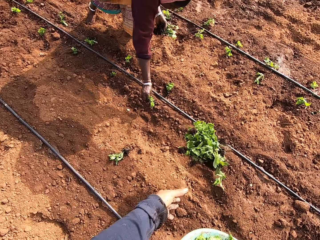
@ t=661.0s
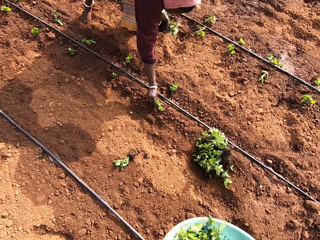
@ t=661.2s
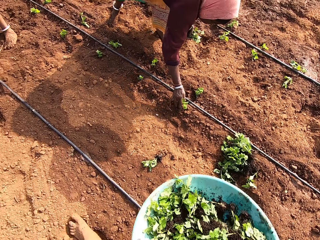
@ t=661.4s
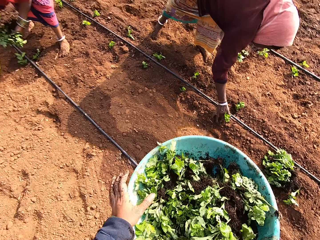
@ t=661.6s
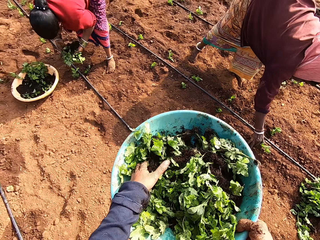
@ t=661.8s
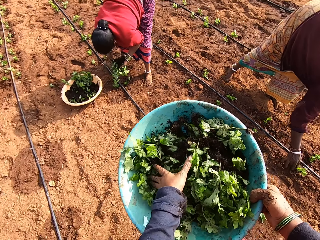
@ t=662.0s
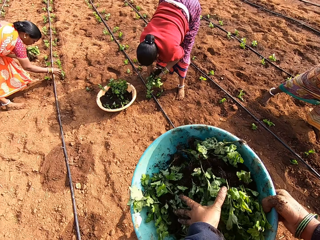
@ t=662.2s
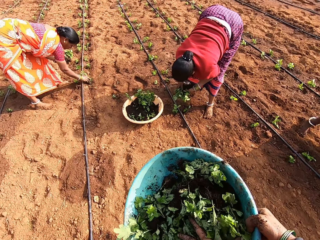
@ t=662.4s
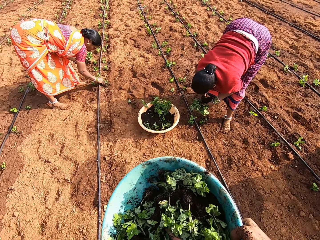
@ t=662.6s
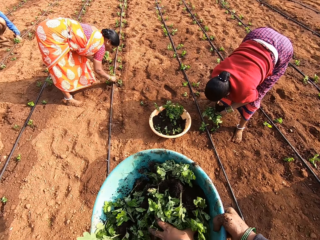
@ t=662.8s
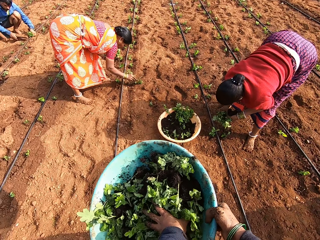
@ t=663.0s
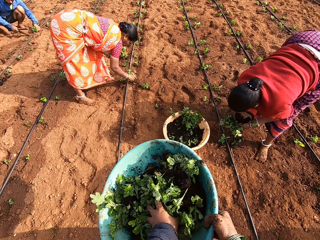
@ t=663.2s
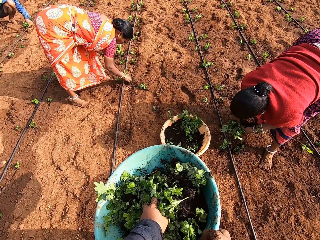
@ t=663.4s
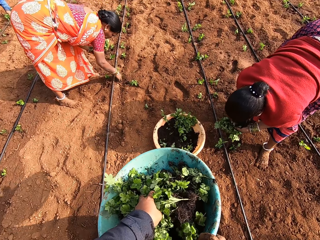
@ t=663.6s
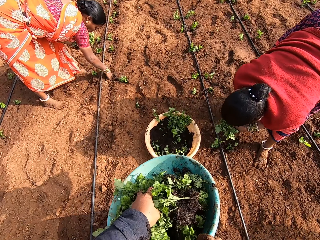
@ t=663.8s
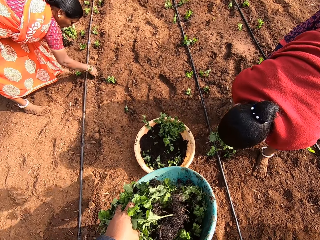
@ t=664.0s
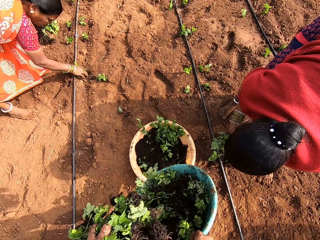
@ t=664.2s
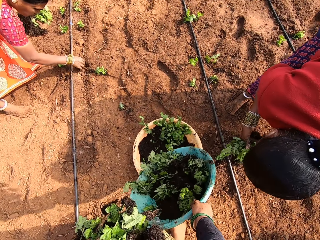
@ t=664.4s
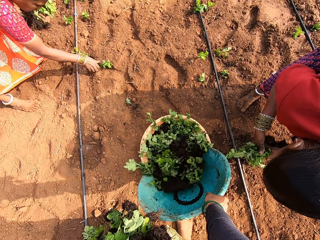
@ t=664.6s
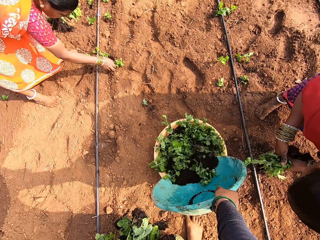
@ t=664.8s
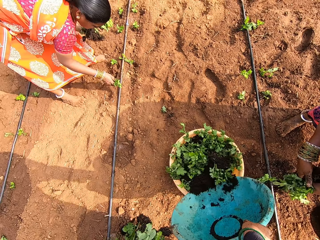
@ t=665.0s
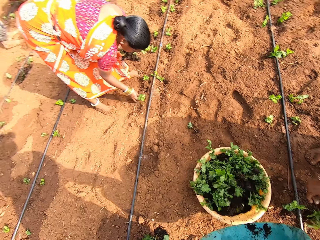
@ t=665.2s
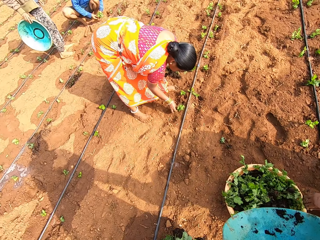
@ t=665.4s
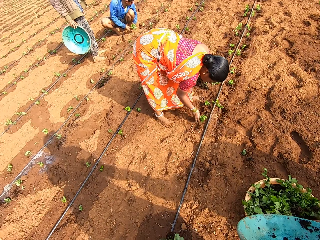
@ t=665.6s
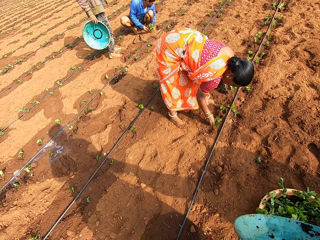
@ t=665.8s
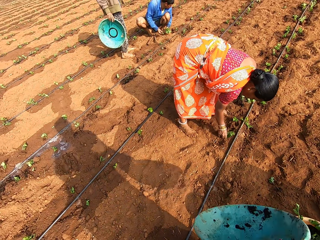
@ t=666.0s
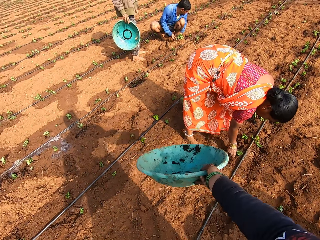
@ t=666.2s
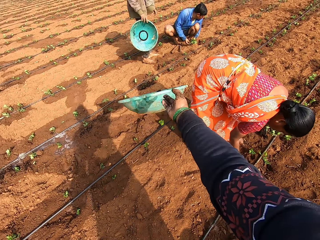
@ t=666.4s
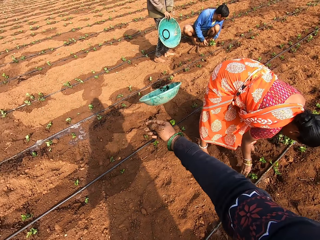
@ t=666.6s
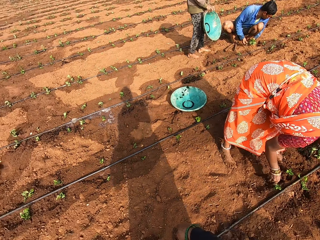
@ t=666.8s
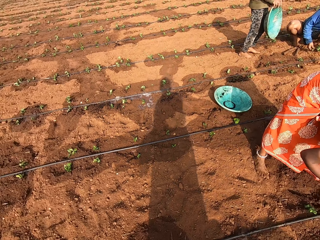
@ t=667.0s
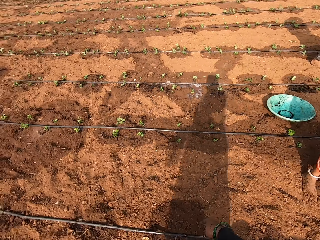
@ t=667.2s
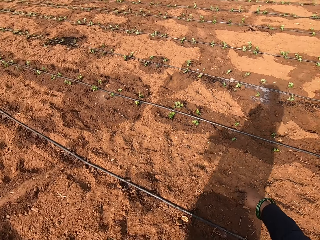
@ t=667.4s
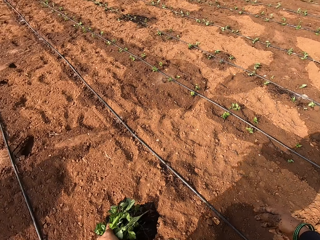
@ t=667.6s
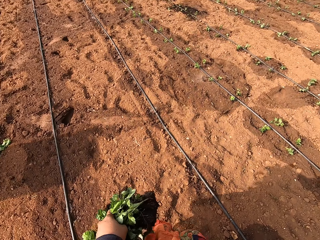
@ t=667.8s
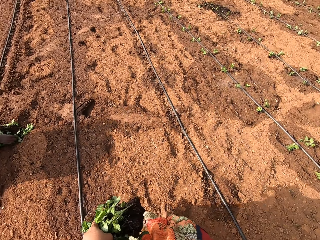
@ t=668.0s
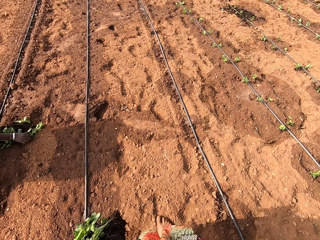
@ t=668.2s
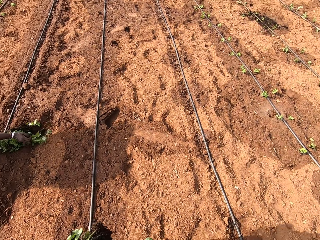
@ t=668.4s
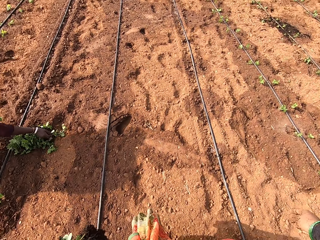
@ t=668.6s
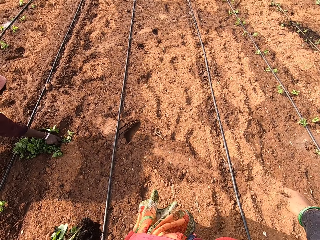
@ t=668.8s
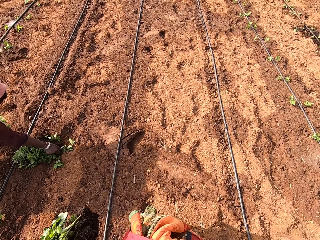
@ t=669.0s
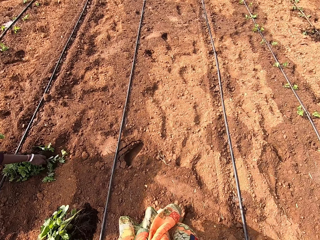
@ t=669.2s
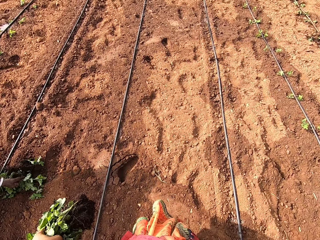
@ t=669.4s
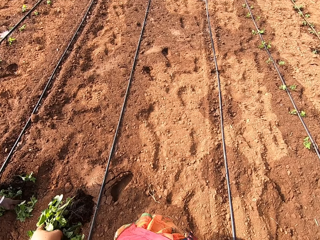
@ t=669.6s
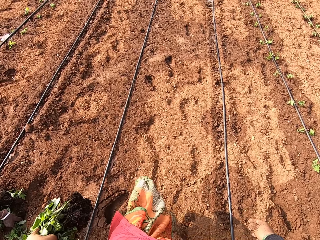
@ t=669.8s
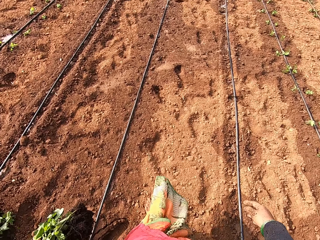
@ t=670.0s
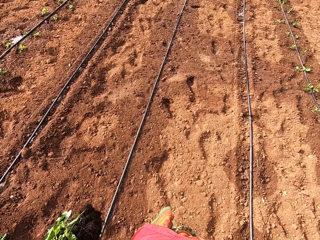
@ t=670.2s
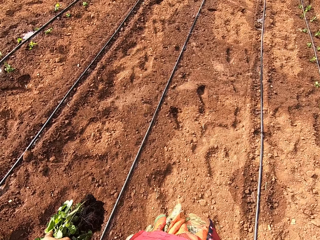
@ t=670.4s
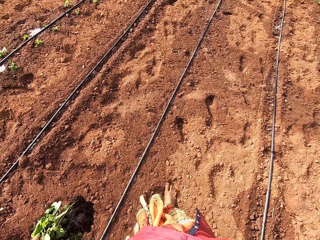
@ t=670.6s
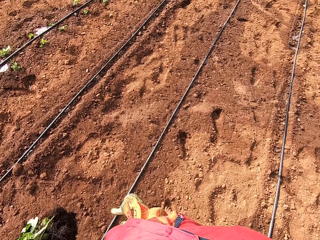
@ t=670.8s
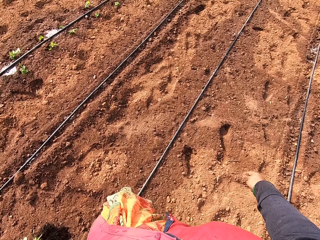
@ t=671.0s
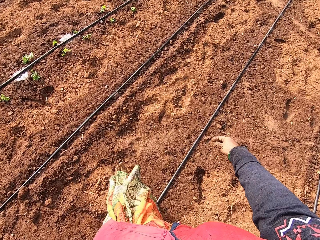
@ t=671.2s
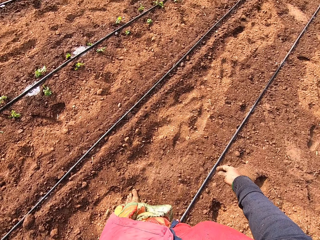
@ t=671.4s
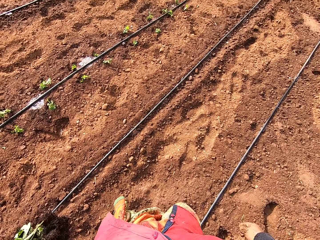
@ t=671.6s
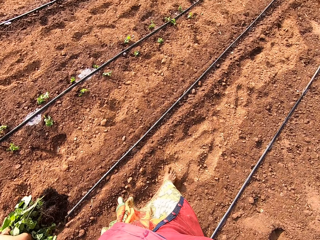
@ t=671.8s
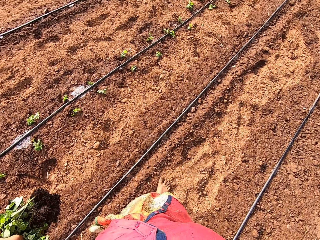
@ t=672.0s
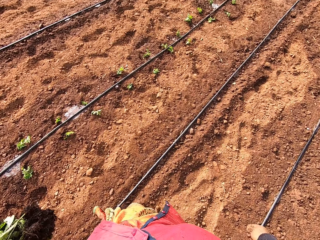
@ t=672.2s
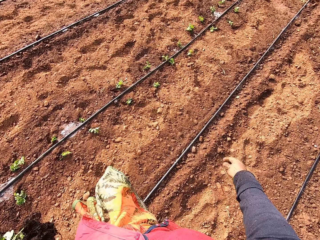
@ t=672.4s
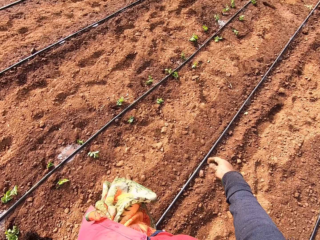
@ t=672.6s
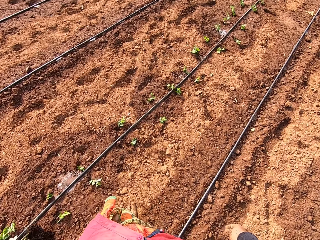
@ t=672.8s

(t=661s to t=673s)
A woman plants the vegetable leaf on the ground with her right hand. The camera wearer throws the bunch of vegetable leaves on the ground with her left hand. She walks around the garden. Another woman uproots a vegetable leaf from the ground with her right hand. The camera wearer dialogues with a person. She pours the vegetable leaves in her right hand into the bowl of vegetable leaves on the ground. The other woman plants a vegetable leaf on the ground with her right hand. The other woman takes the vegetable leaf from the ground with her right hand. The other woman plants the vegetable leaf on the ground with her right hand. The camera wearer throws the bowl on the ground with her right hand. The first woman takes some vegetable leaves from the ground with her right hand. The camera wearer walks around the garden.

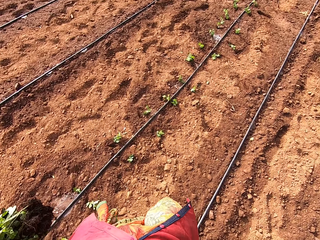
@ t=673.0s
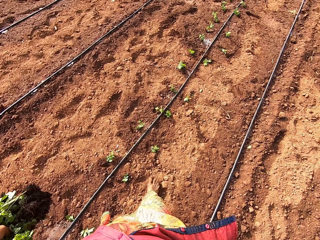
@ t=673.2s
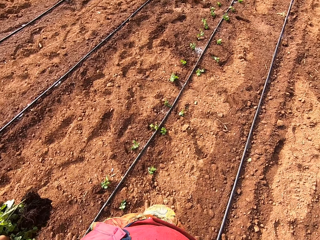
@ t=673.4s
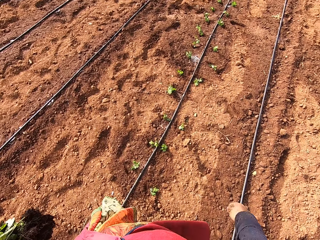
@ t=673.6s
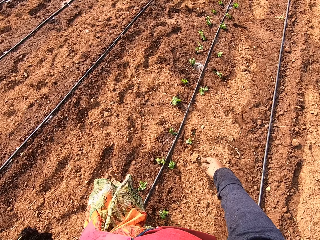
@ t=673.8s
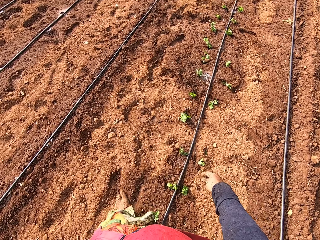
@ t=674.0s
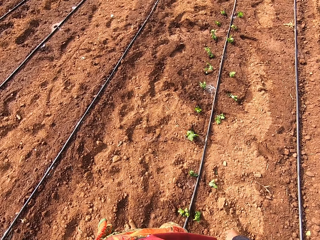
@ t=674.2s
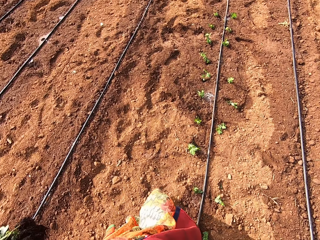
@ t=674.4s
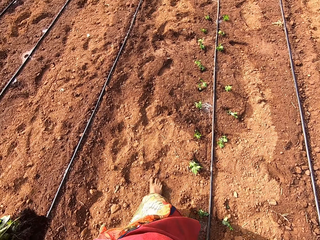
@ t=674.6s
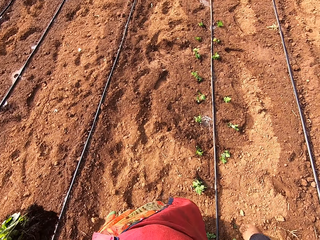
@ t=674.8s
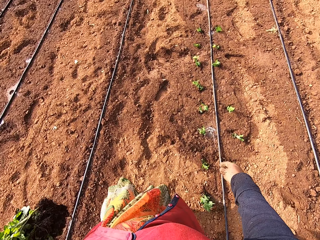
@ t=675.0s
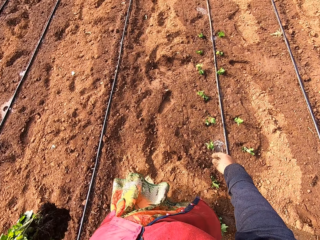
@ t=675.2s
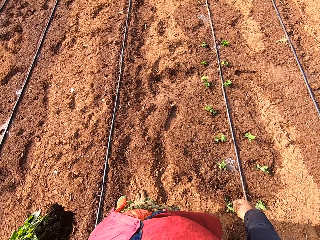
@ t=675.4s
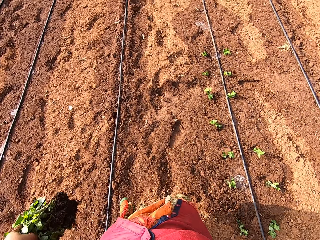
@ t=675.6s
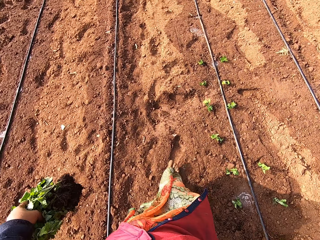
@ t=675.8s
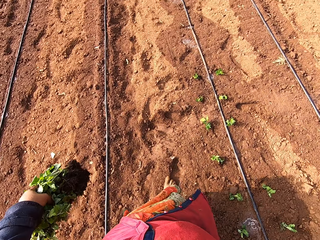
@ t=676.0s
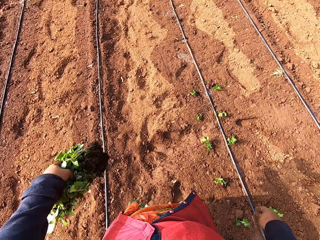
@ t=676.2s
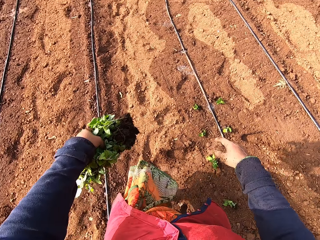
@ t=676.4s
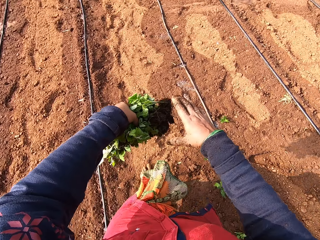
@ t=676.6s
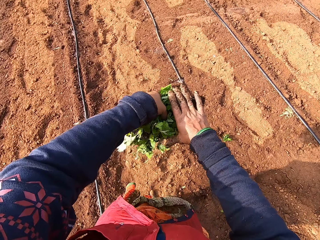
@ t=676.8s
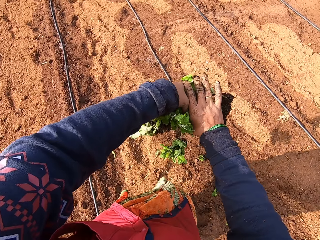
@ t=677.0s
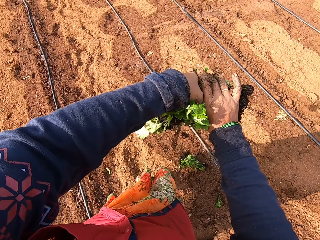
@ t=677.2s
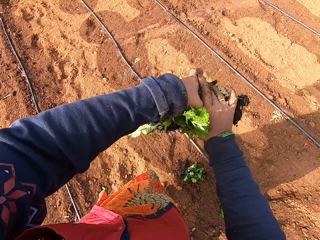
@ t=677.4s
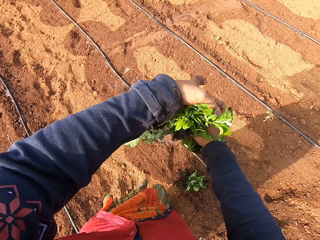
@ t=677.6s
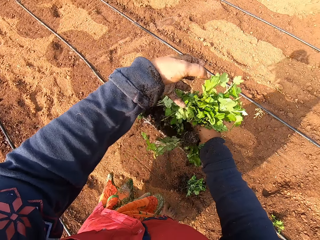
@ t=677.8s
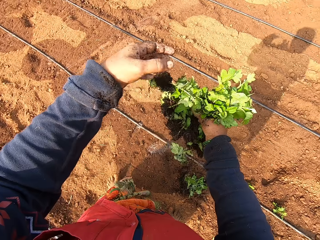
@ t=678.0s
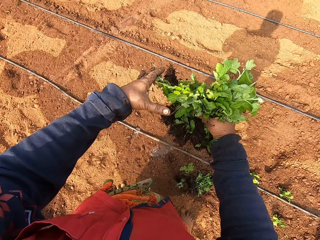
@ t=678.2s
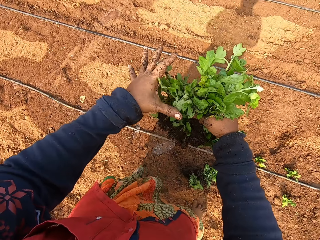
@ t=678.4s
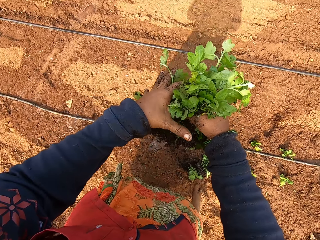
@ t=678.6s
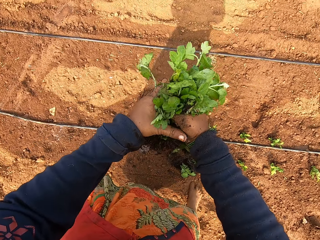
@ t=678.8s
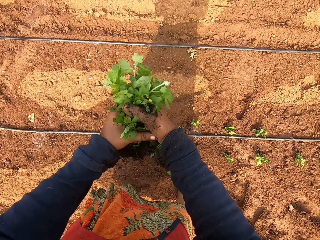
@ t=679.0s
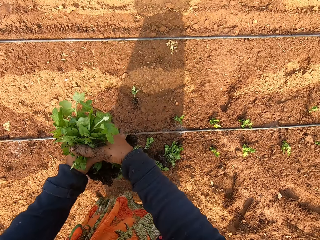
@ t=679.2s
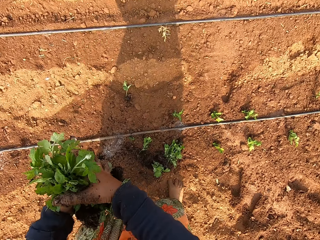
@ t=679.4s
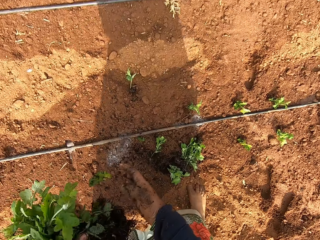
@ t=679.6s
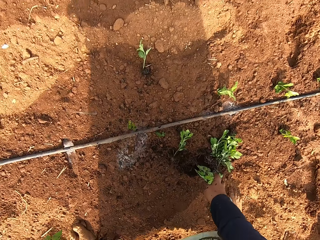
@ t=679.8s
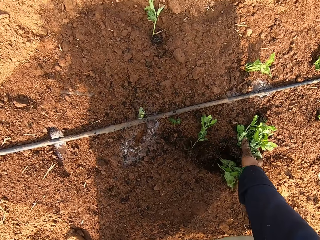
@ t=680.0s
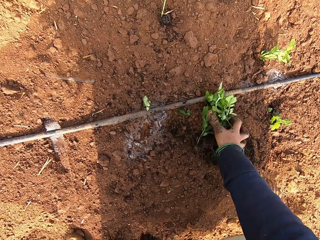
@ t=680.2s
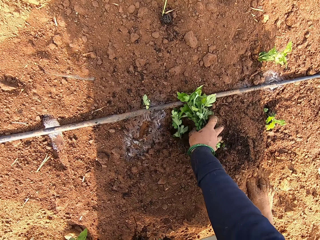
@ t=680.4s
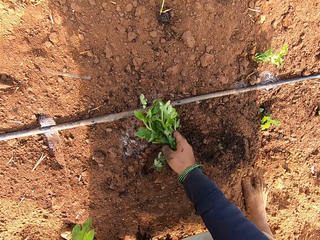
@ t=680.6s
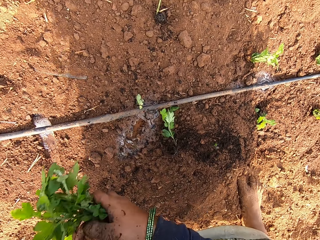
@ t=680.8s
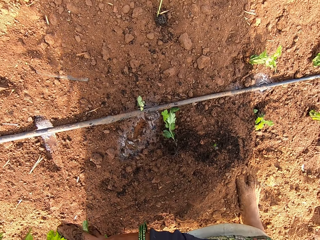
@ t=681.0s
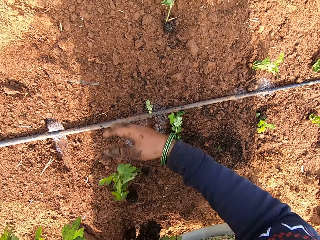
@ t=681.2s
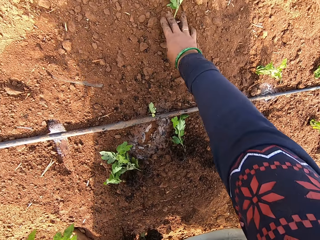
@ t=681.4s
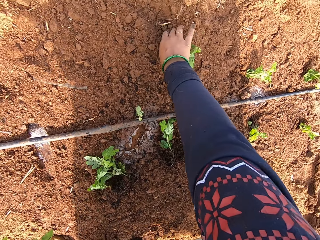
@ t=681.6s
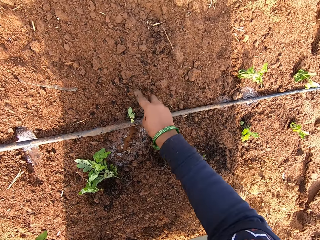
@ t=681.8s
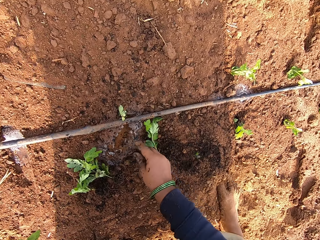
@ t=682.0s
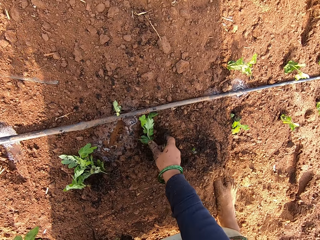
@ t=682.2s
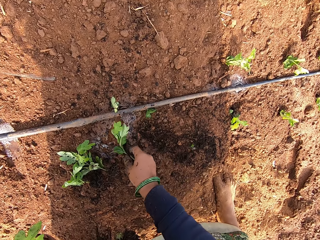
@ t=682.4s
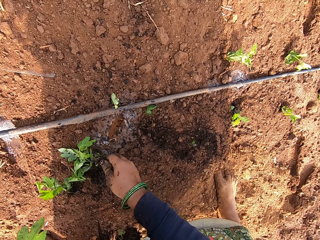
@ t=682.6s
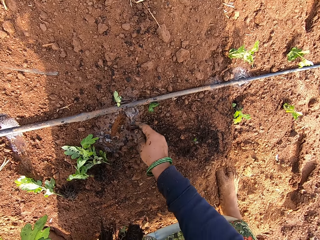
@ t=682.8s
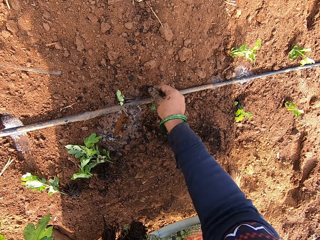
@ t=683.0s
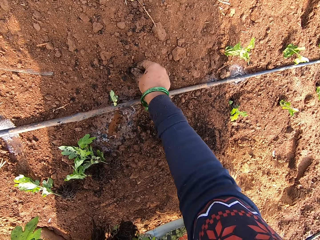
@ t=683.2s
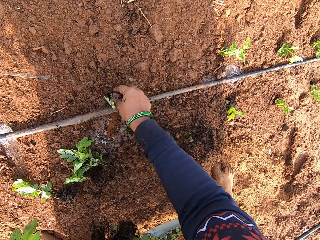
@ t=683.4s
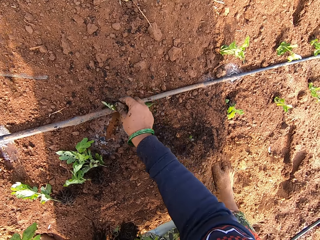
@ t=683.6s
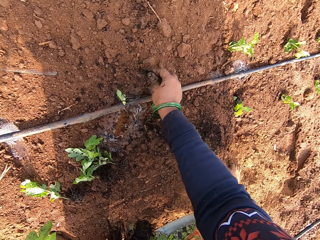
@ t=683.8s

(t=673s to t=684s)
The camera wearer passes the bunch of vegetable leaves to her right hand with her left hand. She passes the bunch of vegetable leaves to her left hand with her right hand. She picks some vegetable leaves from the ground with her right hand. She passes the vegetable leaves to her left hand with her right hand. A man interacts with another man. The camera wearer takes a vegetable leaf from the ground with her right hand. She moves a vegetable leaf on the ground with her right hand.
